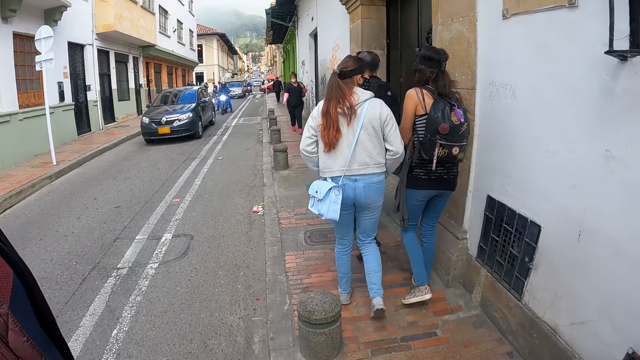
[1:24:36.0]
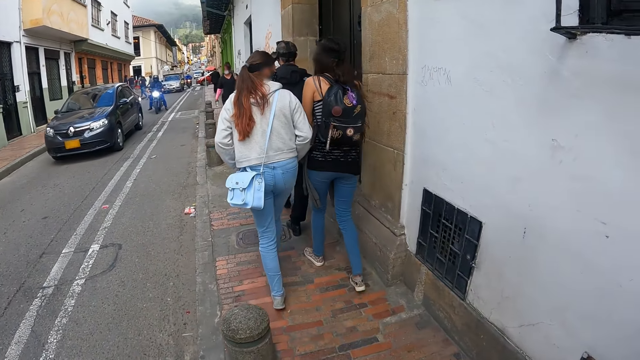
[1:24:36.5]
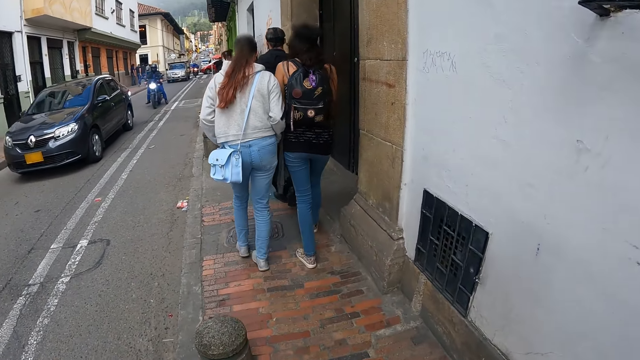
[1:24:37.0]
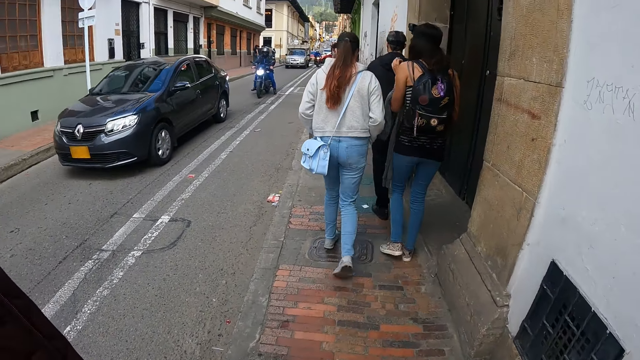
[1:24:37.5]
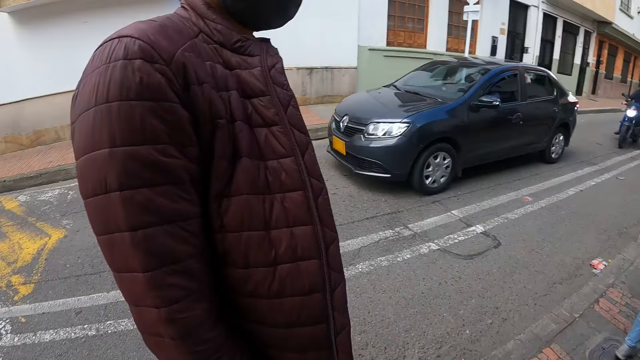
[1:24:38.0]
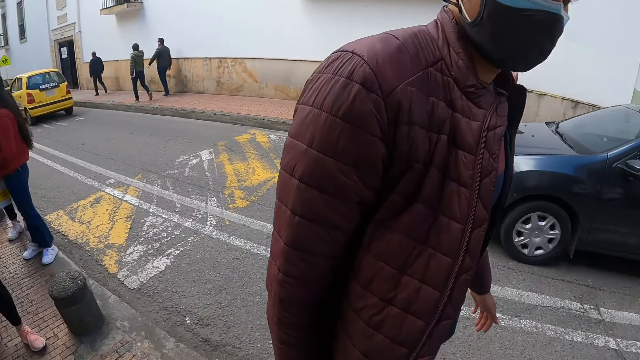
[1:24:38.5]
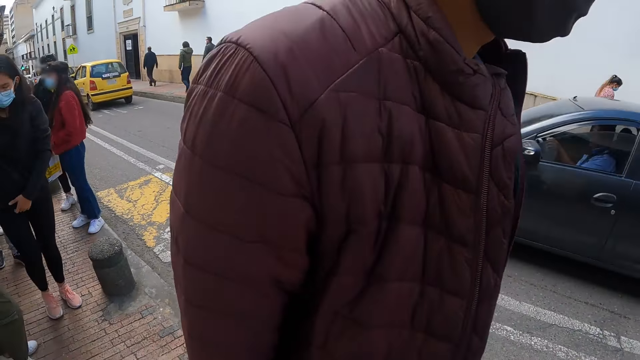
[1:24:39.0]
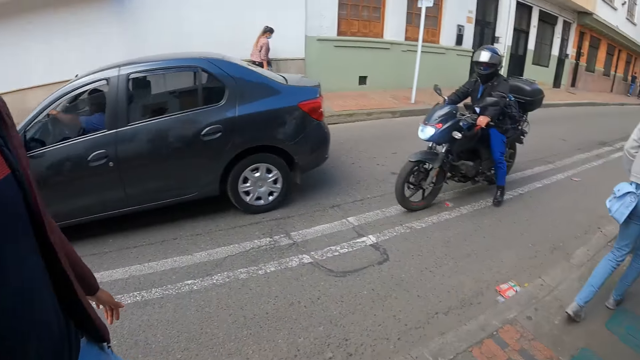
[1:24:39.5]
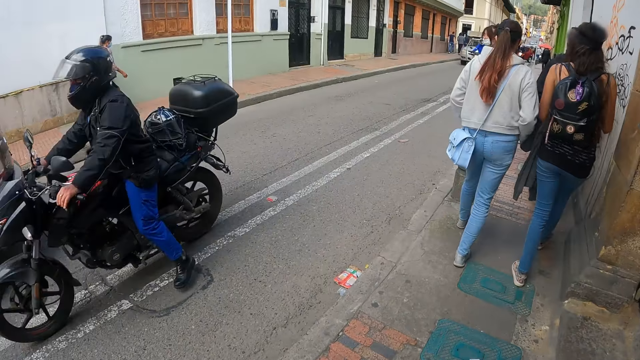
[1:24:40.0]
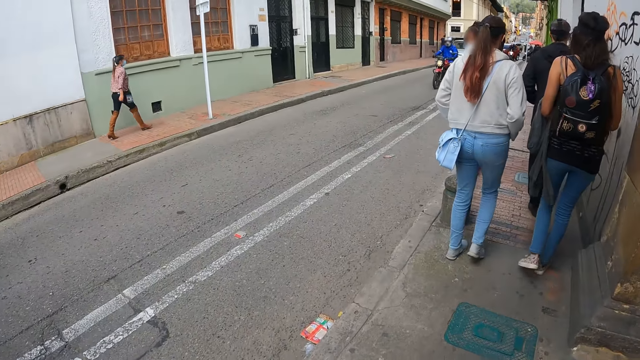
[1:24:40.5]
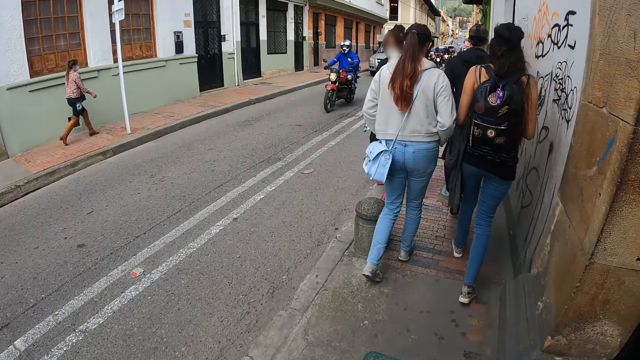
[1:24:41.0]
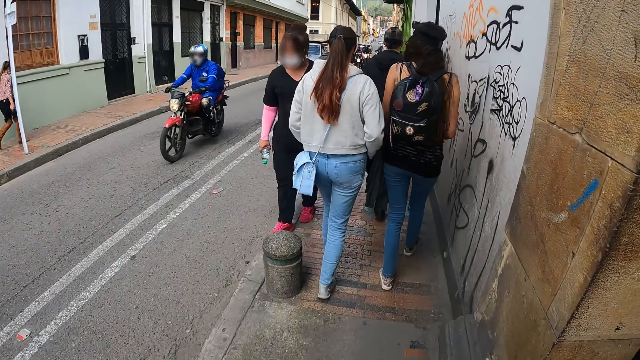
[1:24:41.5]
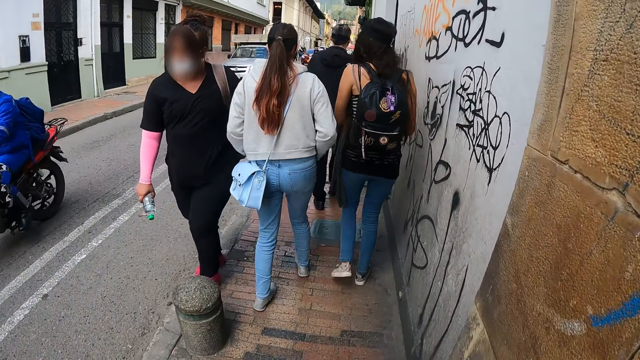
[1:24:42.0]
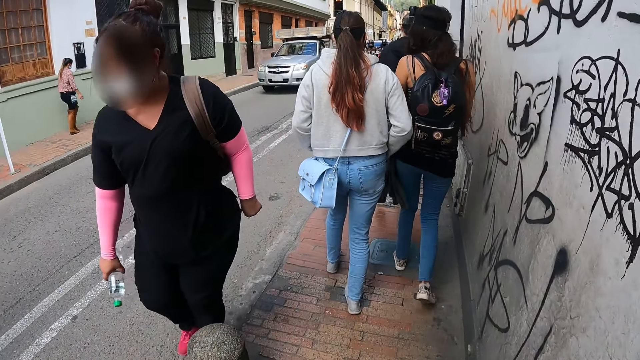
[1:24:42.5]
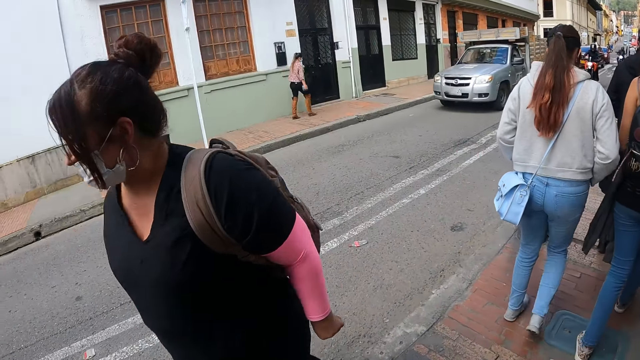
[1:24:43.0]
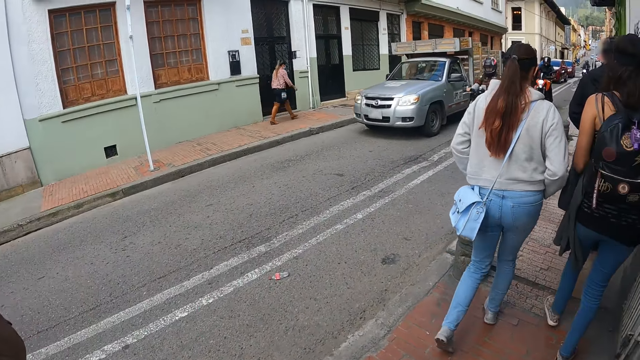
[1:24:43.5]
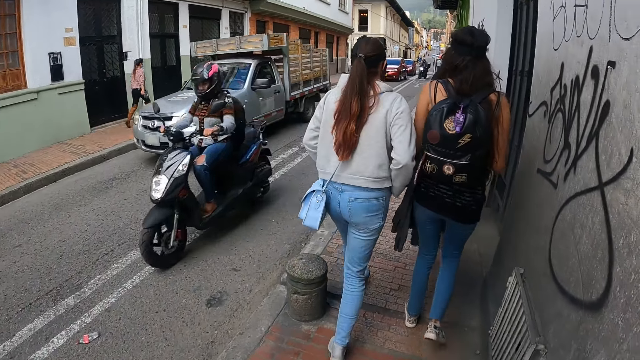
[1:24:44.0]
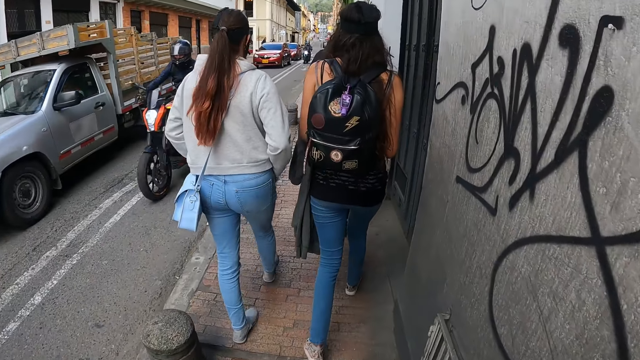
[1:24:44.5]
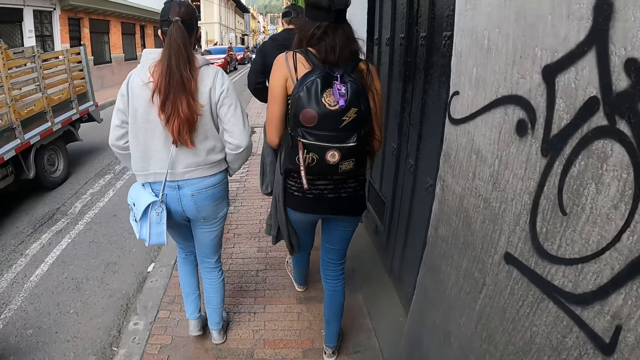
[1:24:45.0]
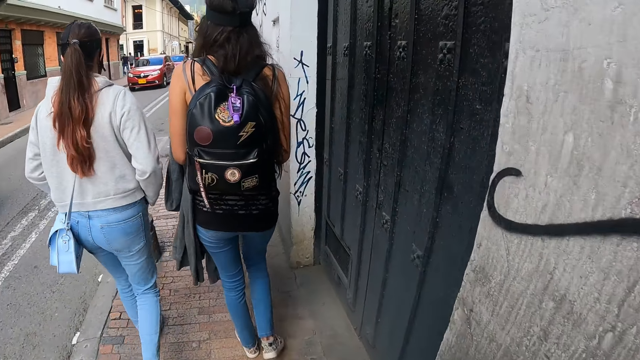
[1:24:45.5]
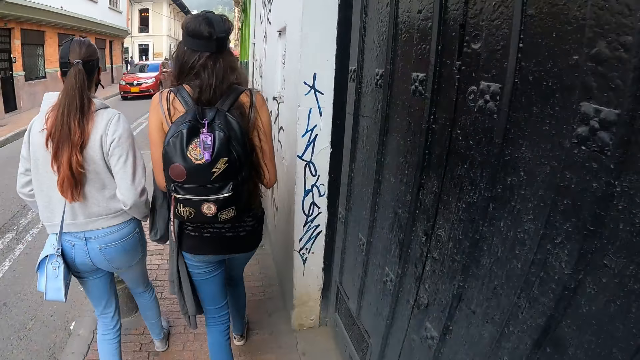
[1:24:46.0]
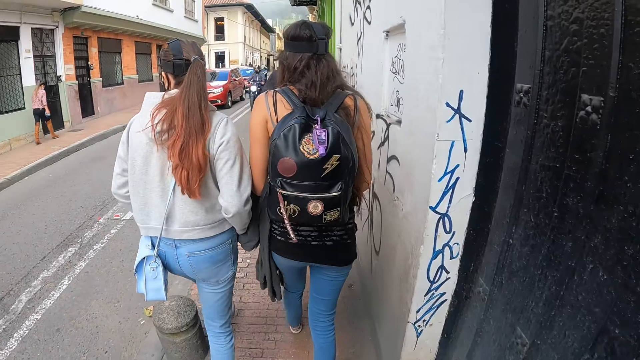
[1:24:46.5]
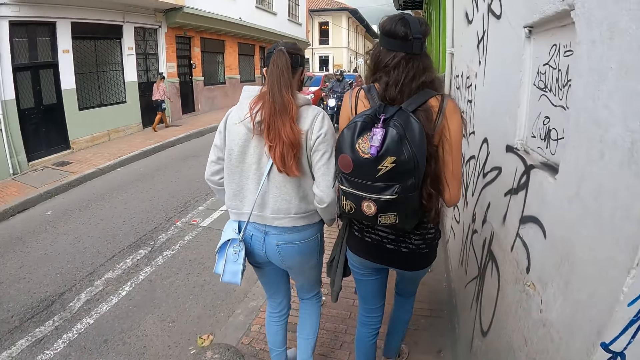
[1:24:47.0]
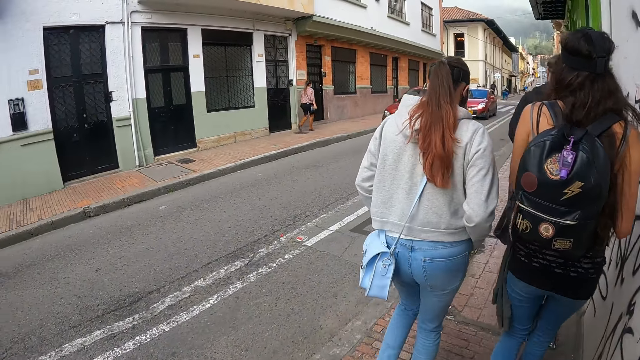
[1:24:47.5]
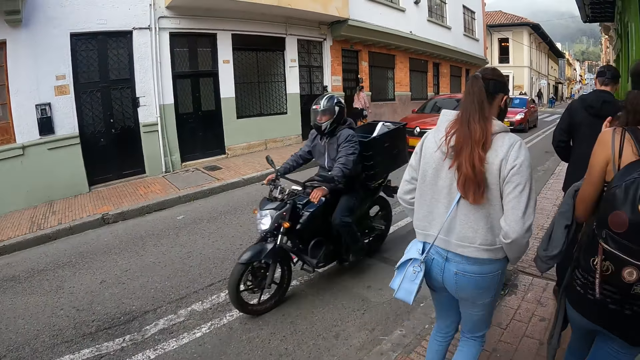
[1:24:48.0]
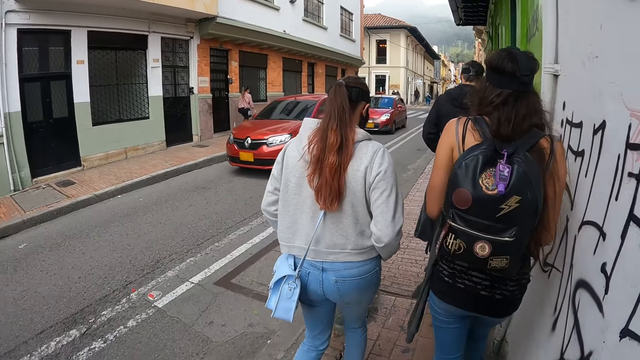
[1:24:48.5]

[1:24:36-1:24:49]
The camera wearer walks around.

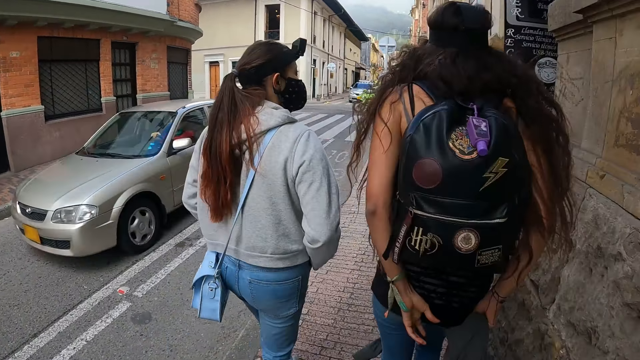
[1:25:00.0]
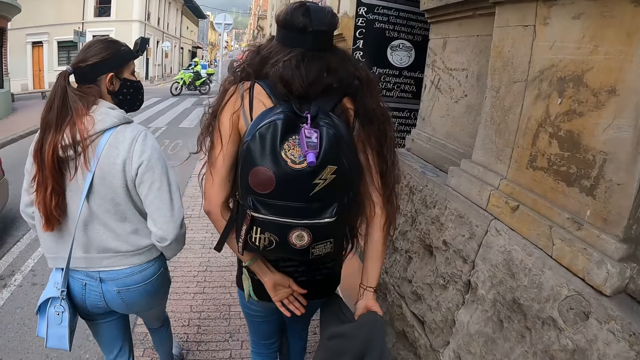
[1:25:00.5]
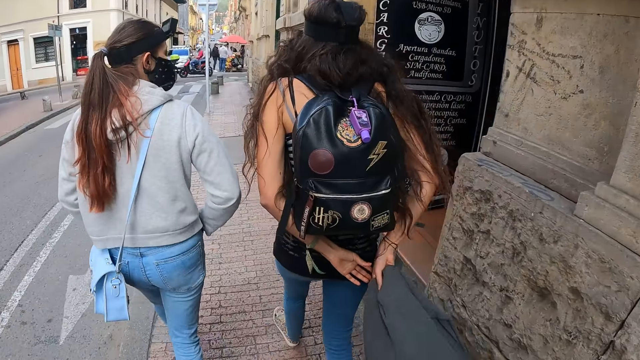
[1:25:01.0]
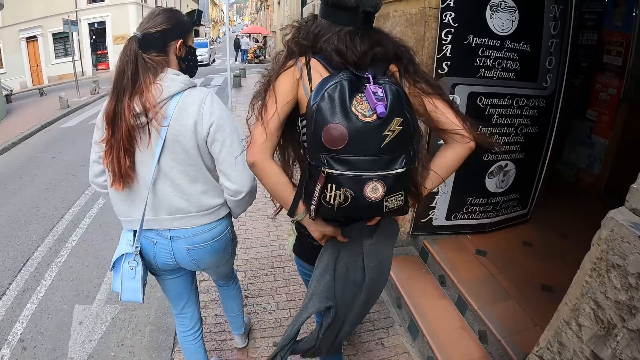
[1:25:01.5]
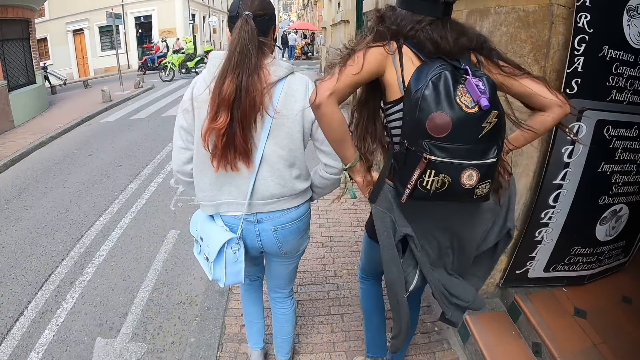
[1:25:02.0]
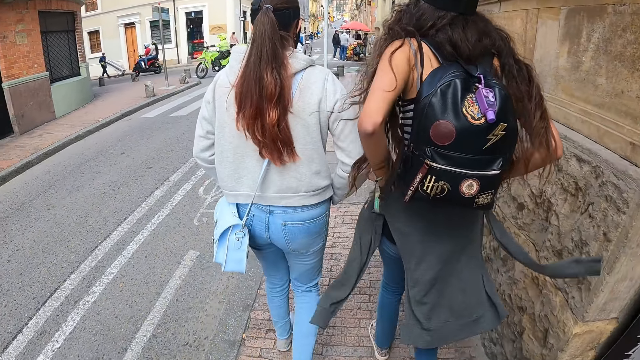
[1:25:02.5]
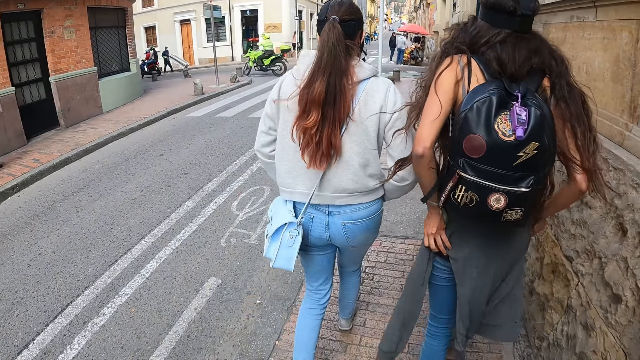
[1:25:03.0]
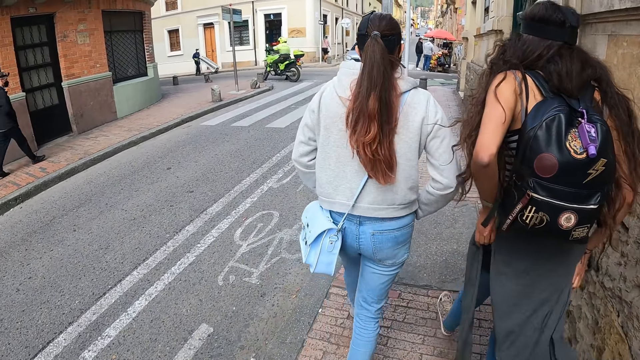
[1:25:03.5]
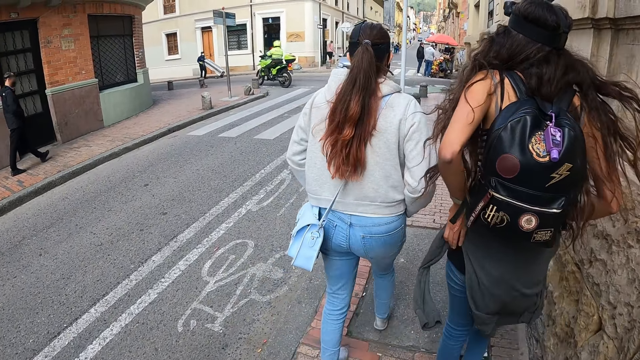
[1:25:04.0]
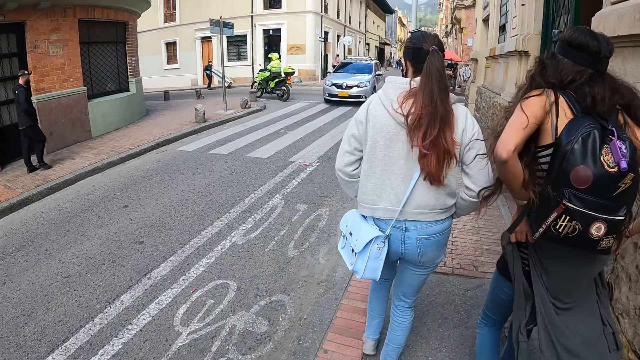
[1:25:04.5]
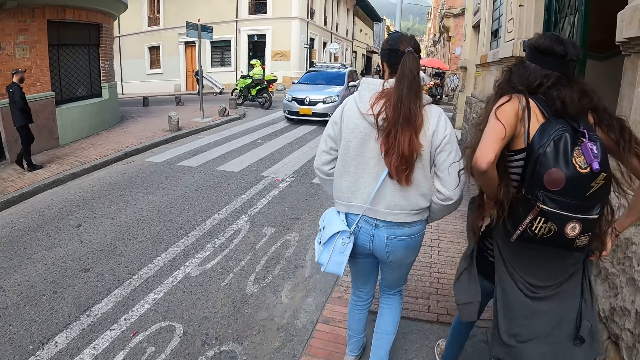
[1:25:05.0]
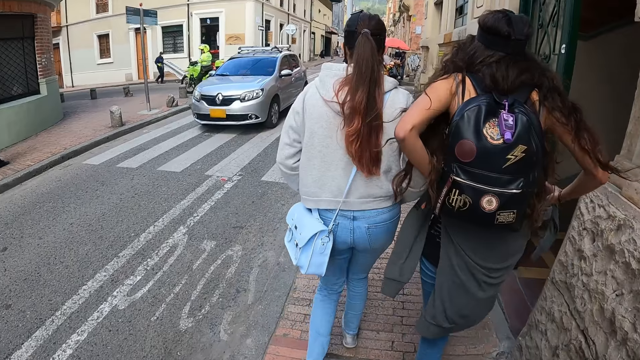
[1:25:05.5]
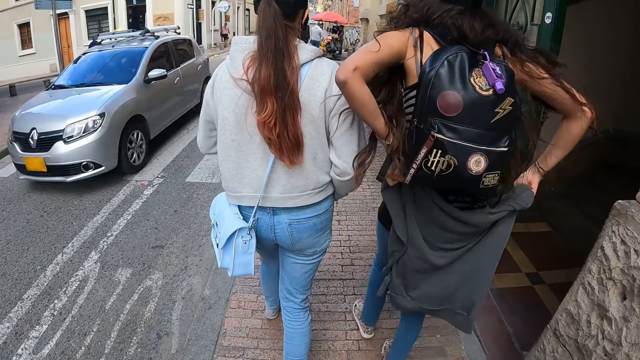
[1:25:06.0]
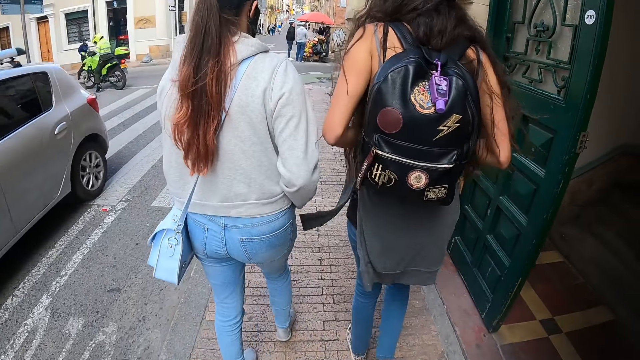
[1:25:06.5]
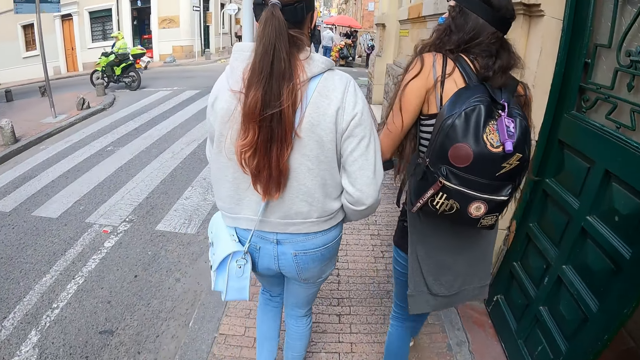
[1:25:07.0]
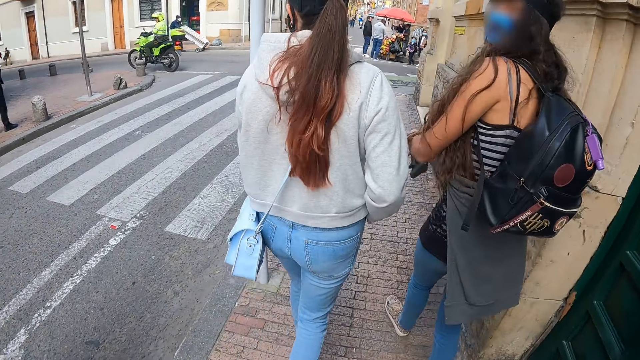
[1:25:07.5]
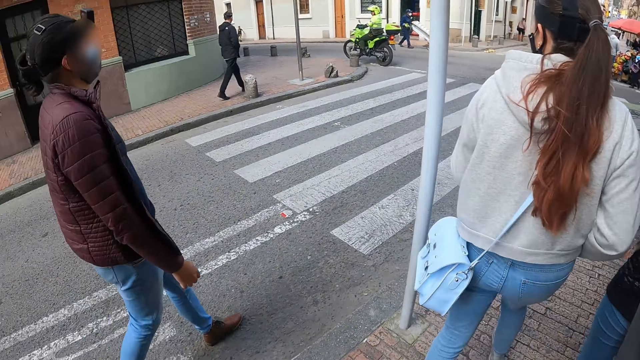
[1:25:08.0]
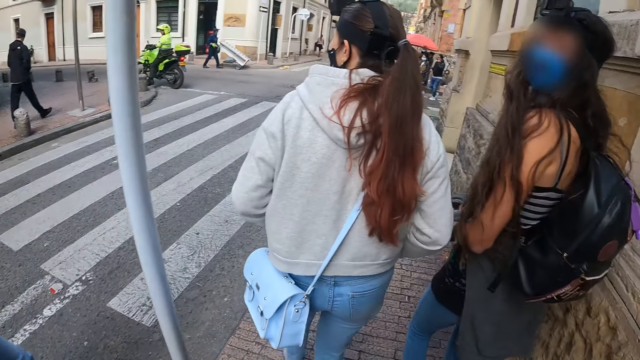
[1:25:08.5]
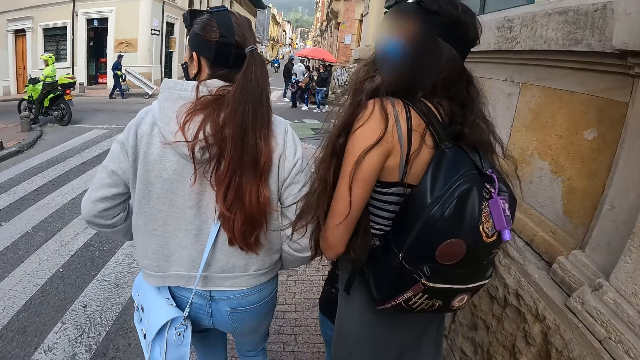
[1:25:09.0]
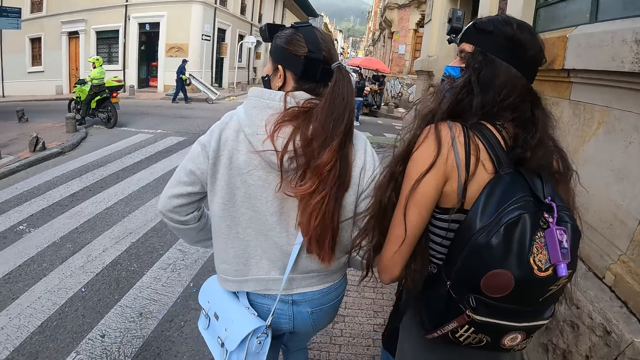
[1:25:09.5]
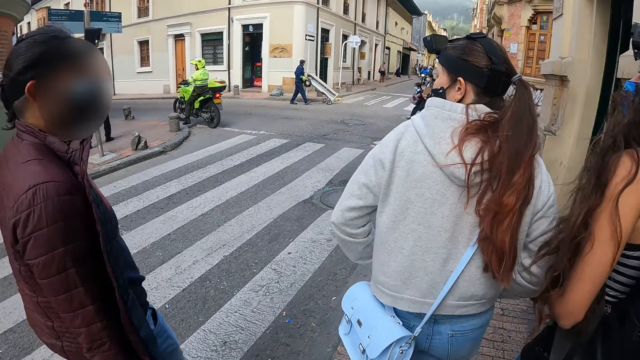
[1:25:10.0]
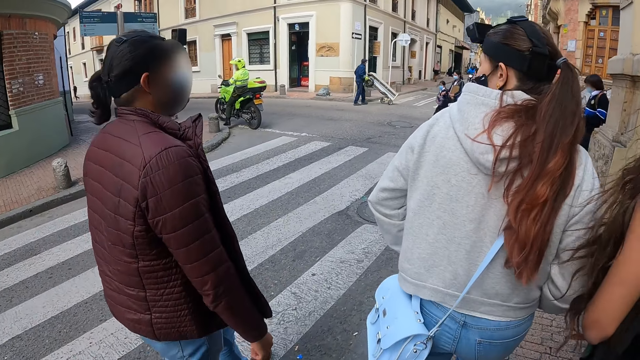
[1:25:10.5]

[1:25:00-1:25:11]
A lady ties a sweater on her waist. The camera wearer looks around.
